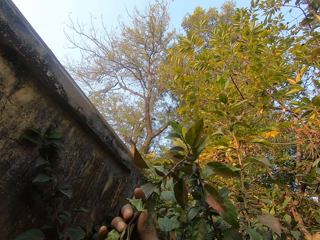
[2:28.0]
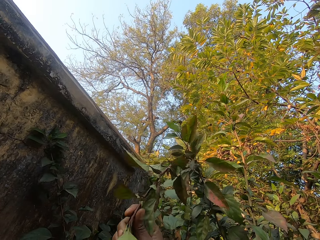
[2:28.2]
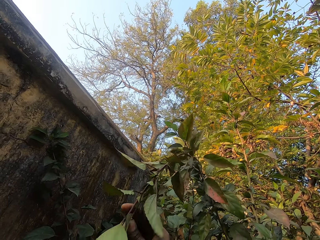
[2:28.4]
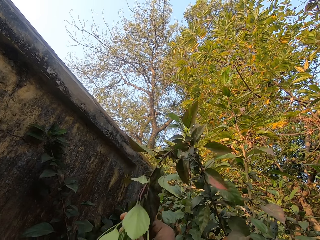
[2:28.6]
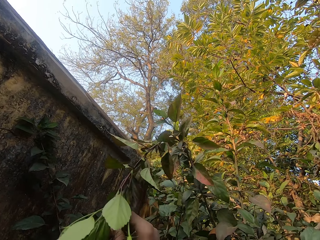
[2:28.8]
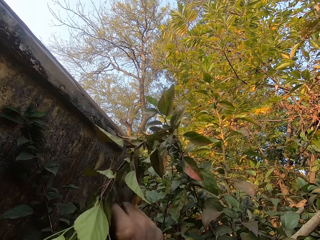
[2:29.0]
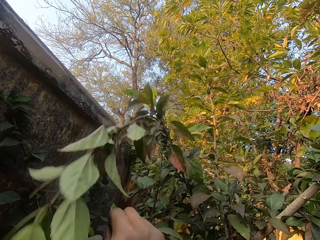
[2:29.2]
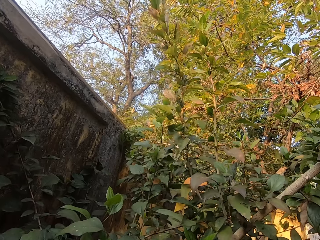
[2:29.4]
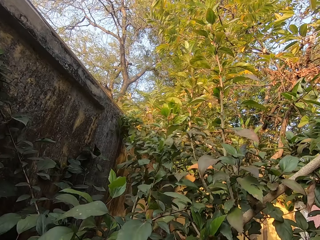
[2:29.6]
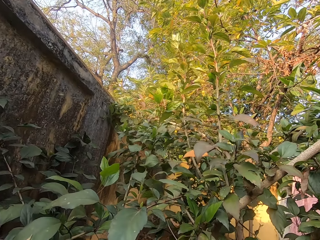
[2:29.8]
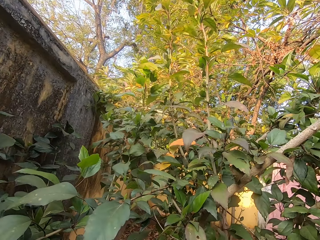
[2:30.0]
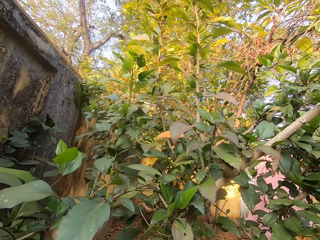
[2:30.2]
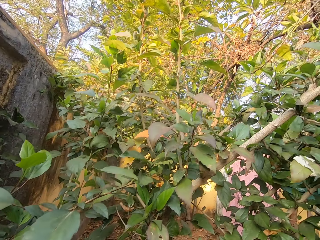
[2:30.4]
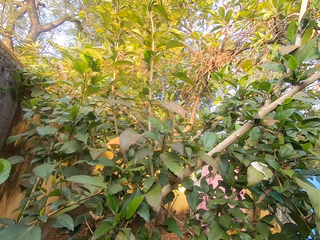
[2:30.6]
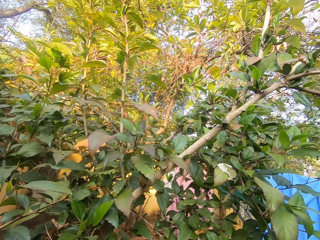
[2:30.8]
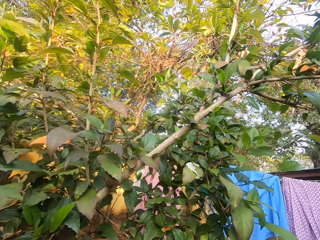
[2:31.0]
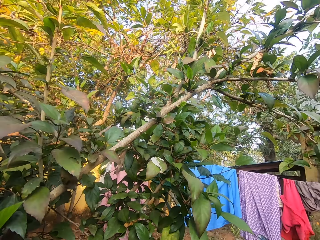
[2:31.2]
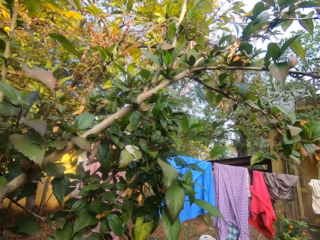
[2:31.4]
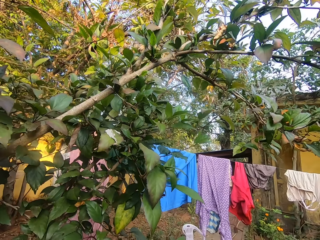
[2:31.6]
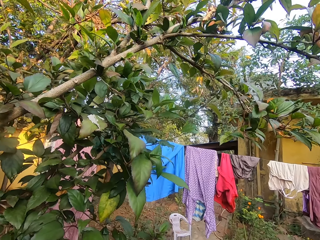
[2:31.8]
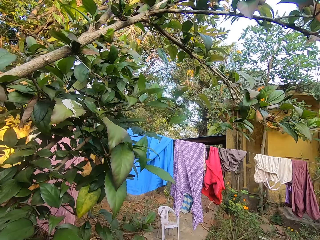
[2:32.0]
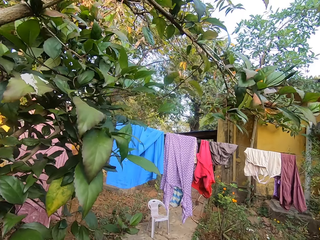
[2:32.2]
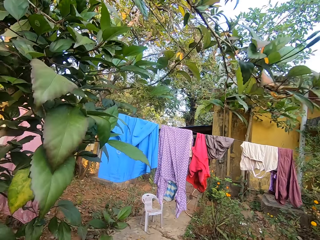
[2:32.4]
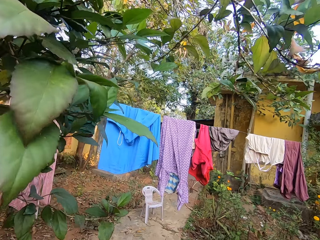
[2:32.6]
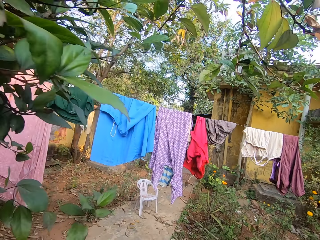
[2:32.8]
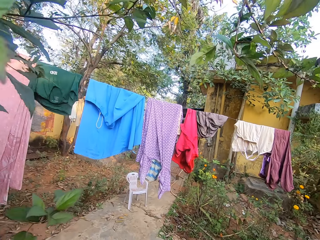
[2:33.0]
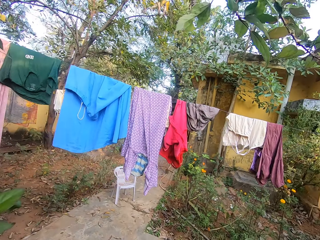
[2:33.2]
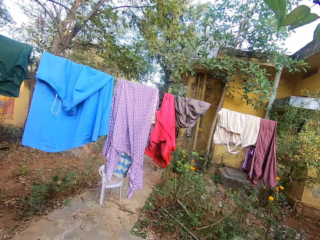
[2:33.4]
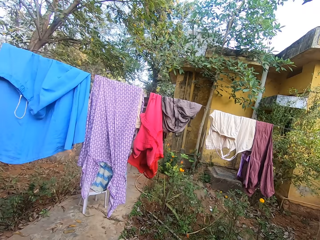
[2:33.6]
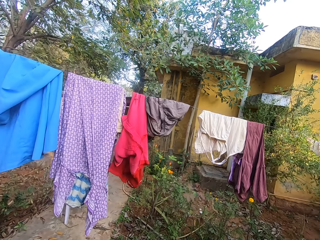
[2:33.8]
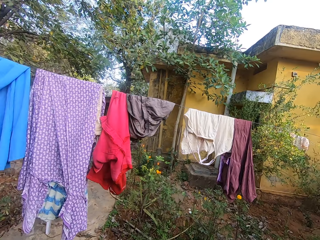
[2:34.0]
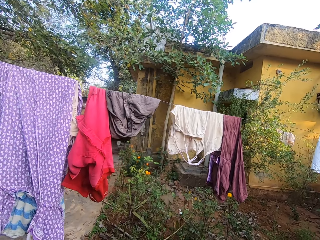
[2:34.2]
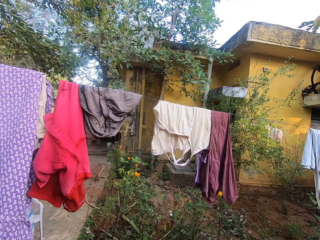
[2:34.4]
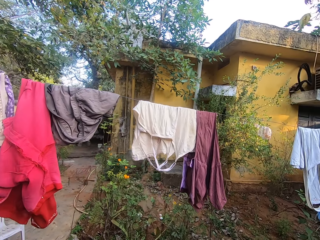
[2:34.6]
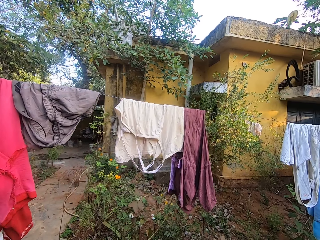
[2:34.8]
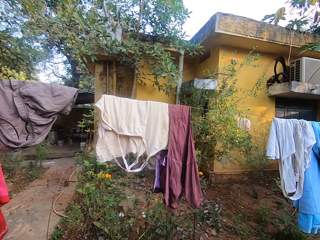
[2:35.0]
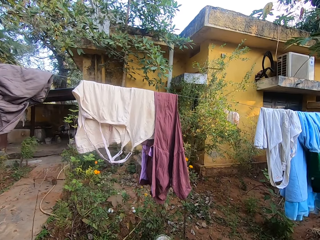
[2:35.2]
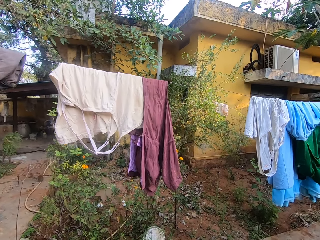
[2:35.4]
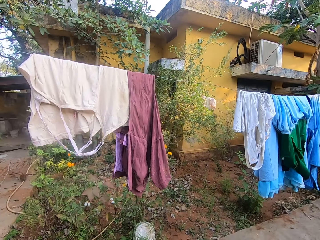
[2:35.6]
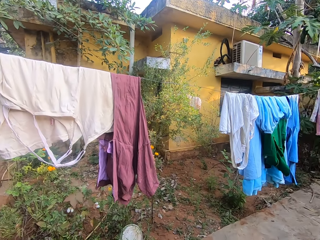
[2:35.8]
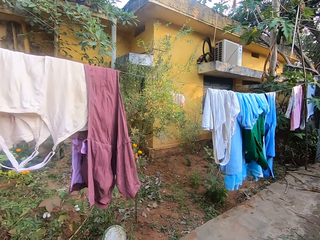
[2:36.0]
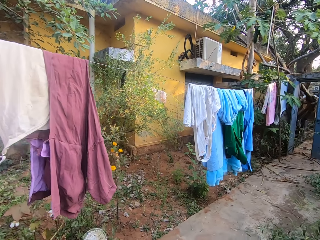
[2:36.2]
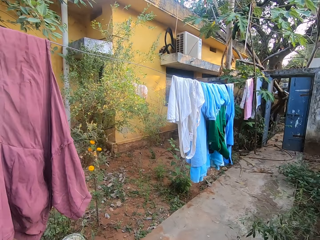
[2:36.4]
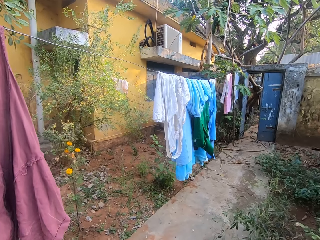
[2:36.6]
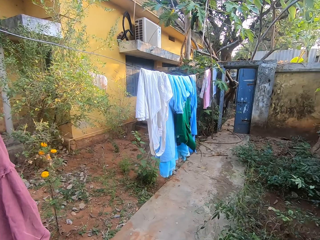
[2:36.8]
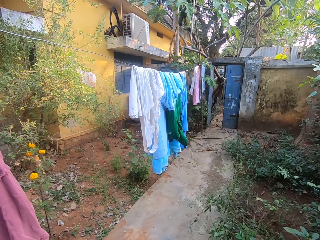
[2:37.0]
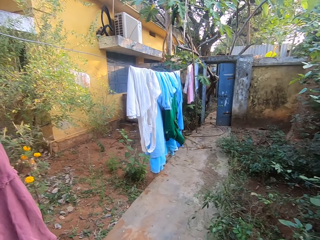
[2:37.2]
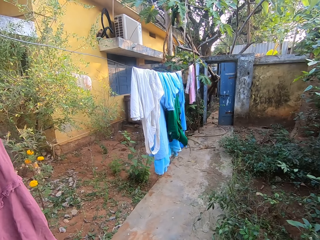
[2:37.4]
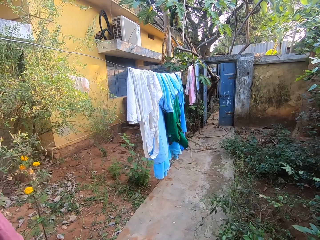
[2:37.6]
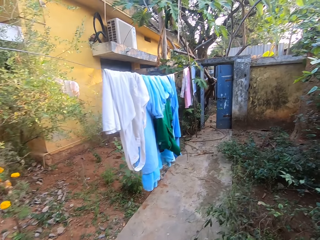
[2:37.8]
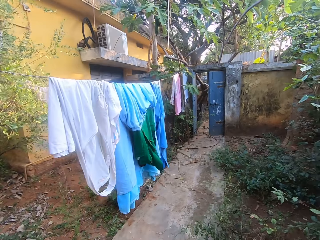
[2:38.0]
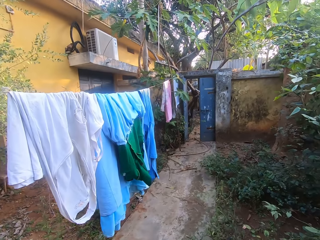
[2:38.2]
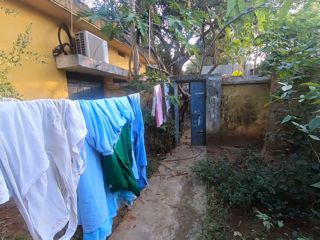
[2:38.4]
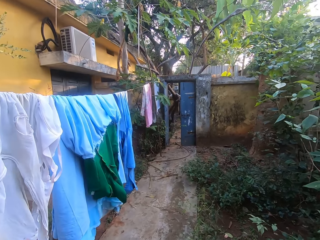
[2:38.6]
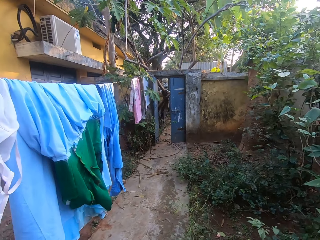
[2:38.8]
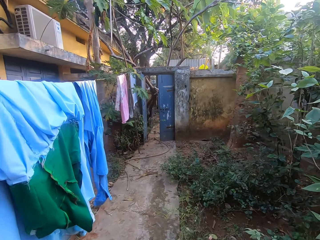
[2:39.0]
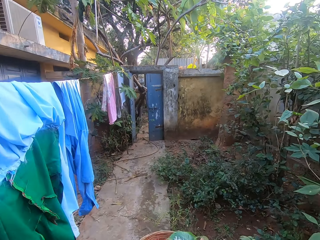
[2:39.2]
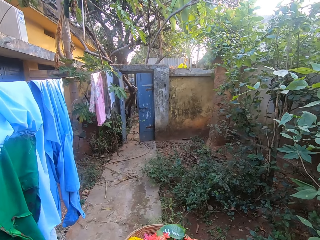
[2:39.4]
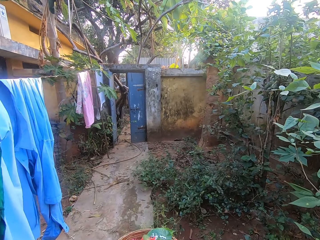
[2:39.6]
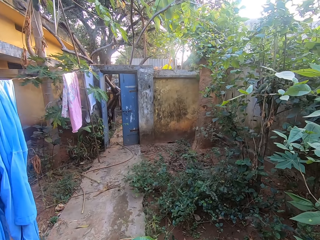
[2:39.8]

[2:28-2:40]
The camera wearer plucks leaves from the tree. They look around on the tree. They walk around.

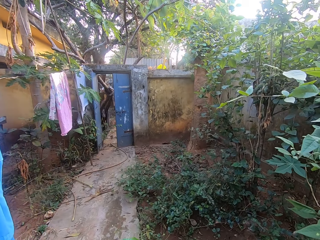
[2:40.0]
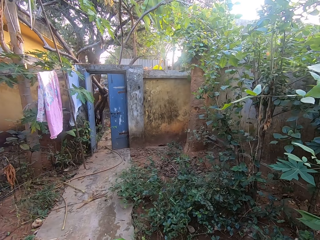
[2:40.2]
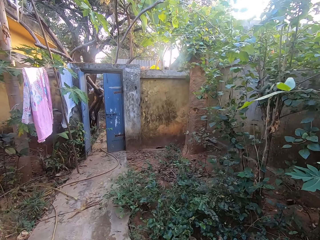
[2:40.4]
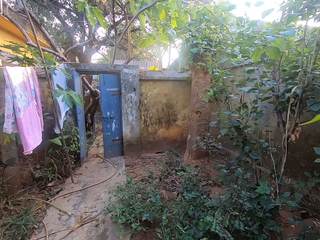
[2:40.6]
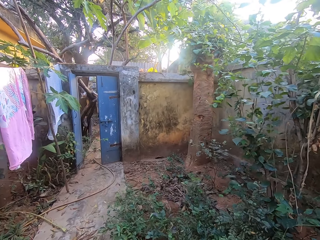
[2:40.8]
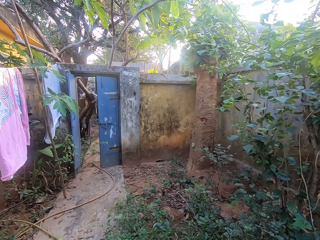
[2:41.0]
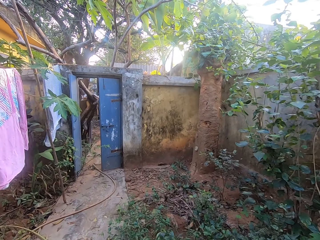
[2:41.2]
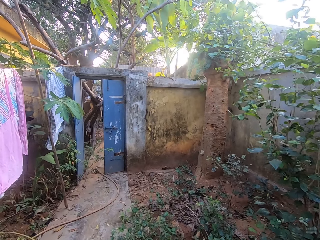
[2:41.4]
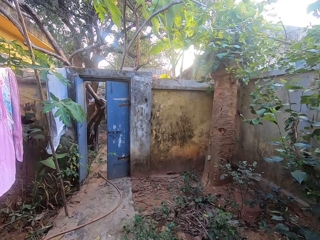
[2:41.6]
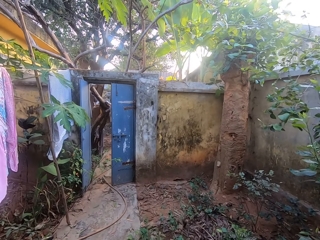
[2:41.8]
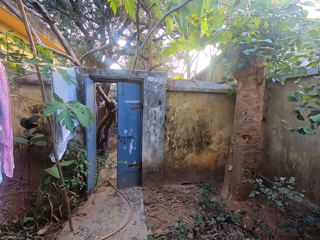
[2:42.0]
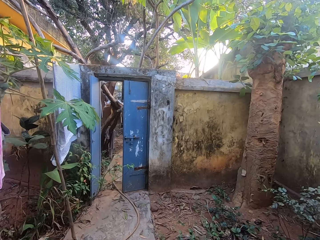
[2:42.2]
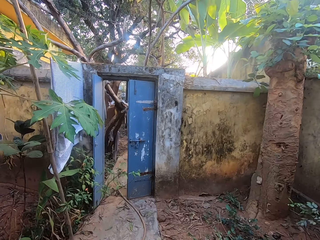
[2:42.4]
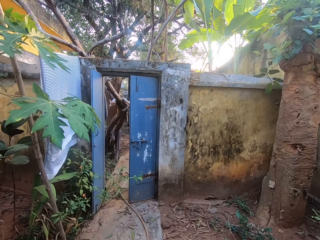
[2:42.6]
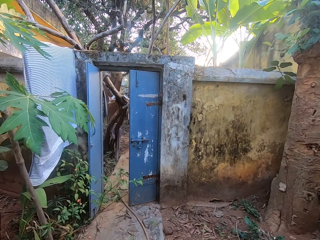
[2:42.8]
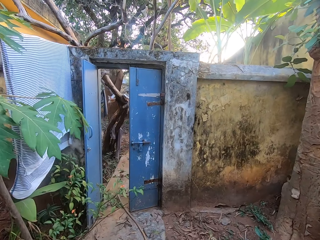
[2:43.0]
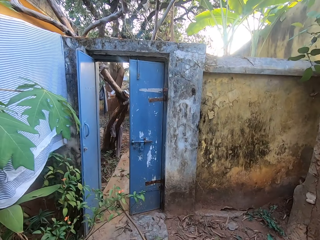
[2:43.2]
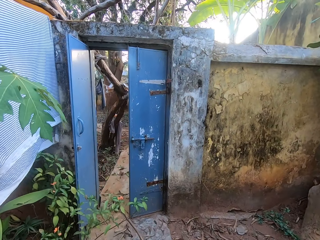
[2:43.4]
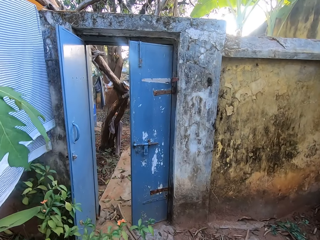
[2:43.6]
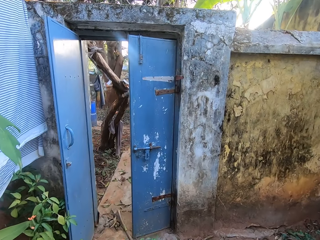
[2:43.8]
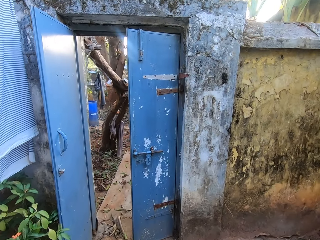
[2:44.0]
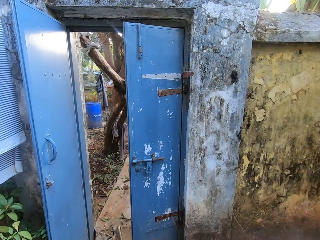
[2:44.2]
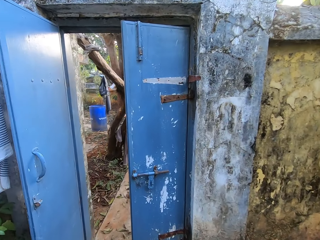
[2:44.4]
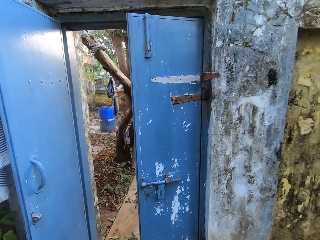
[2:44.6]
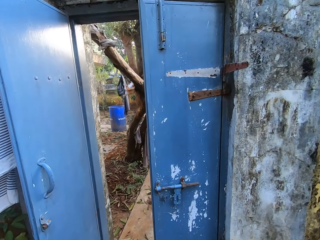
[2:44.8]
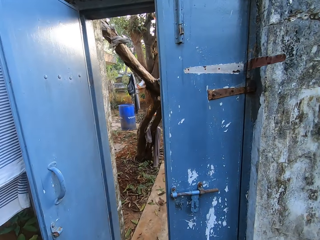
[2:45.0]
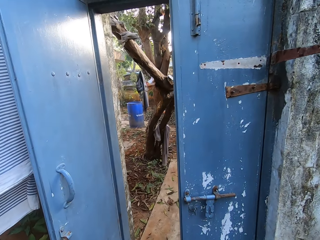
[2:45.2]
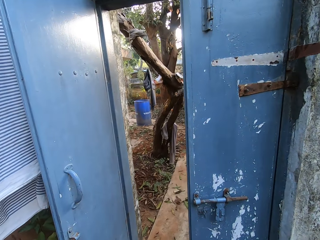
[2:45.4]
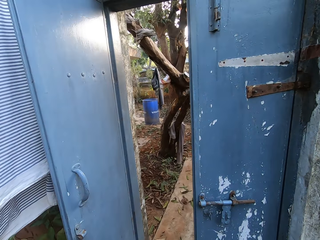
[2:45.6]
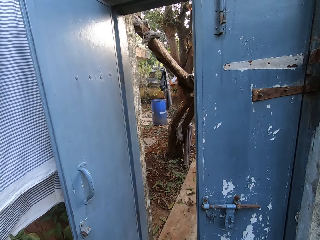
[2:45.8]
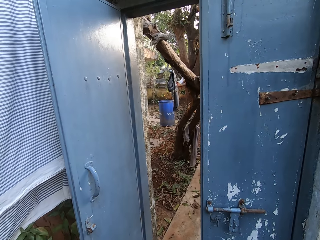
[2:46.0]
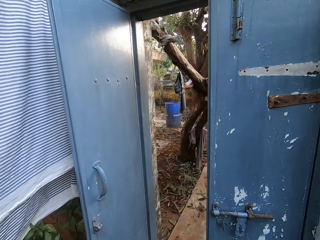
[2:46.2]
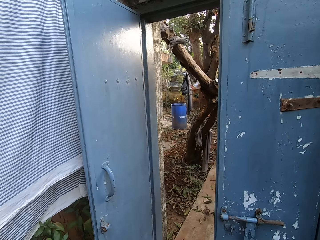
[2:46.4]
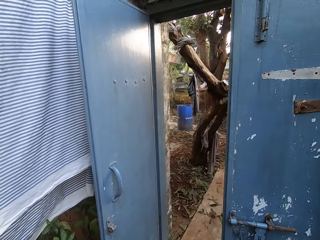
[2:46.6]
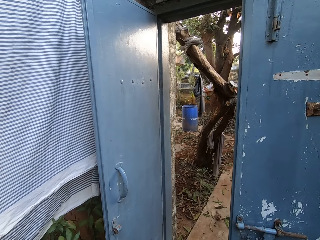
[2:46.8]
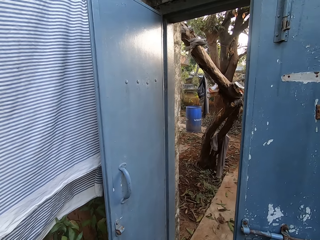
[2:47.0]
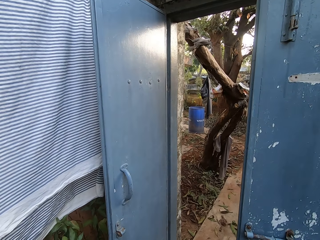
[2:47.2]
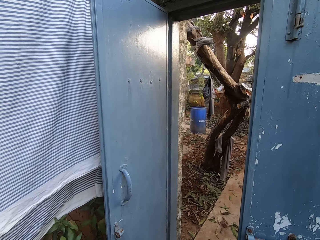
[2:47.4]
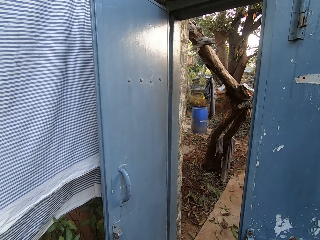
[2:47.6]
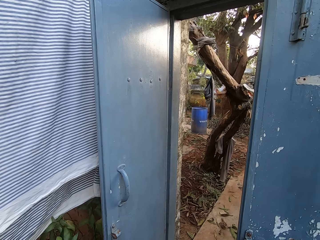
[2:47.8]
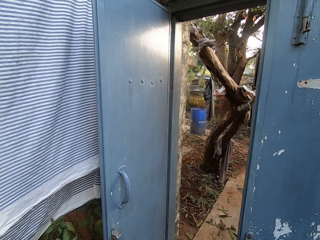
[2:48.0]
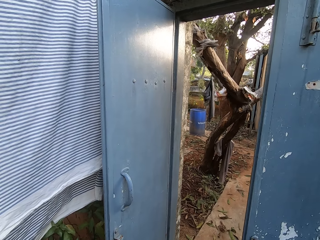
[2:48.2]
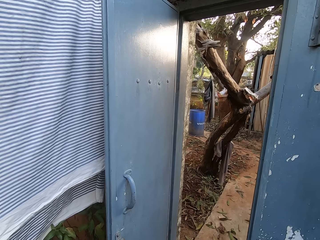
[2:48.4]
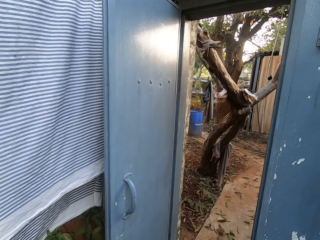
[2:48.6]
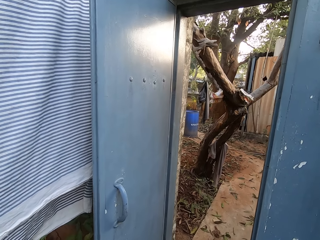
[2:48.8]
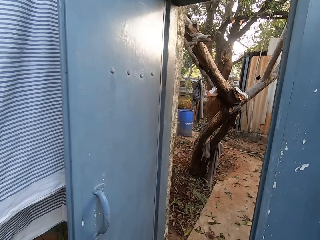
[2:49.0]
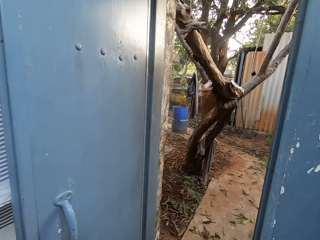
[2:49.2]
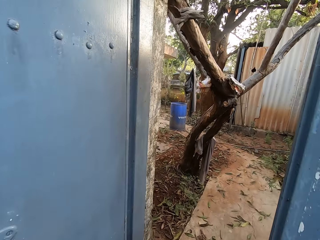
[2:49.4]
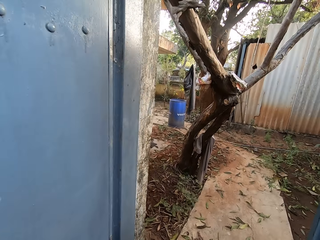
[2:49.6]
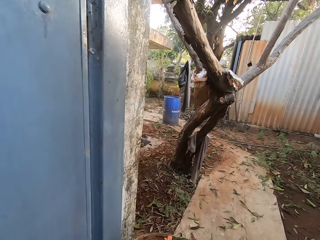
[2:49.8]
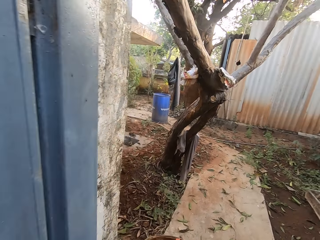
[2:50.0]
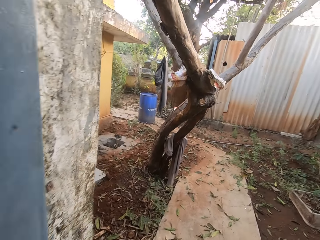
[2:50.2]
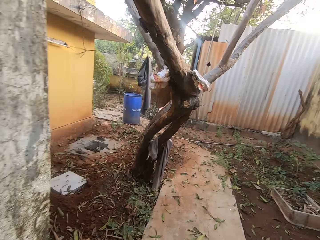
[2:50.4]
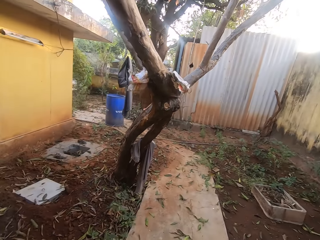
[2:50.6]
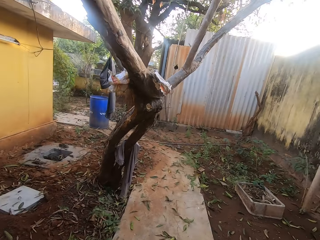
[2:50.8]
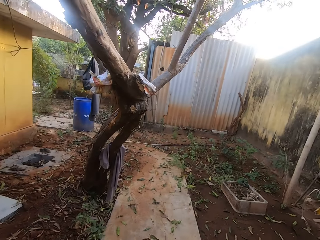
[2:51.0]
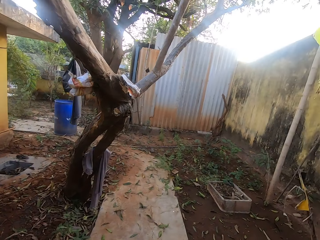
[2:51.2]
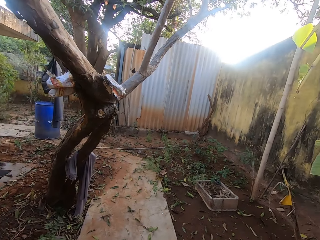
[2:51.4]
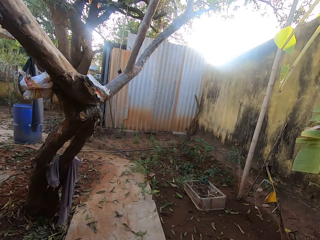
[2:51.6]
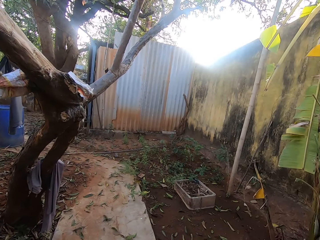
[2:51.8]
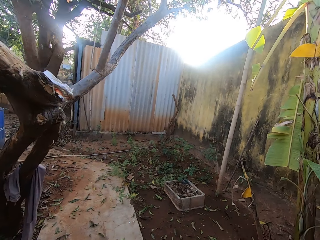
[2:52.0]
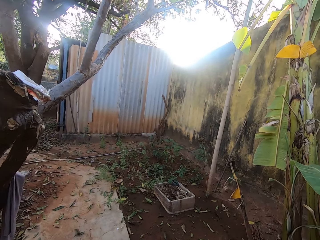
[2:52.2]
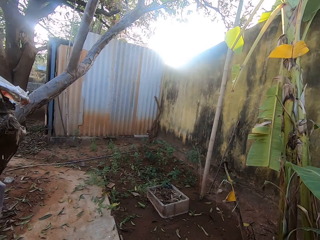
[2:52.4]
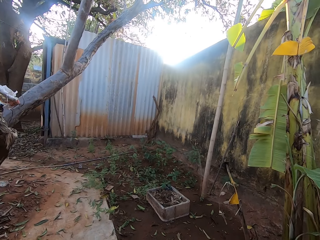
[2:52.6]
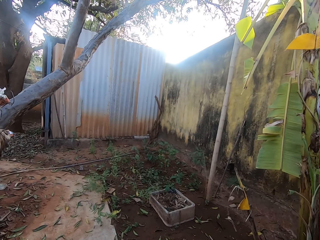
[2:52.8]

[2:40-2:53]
The camera wearer looks on the gate doors. They walk through the gate.
